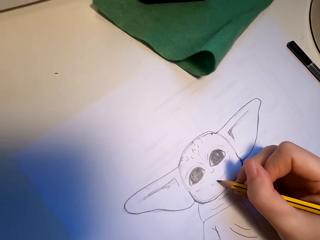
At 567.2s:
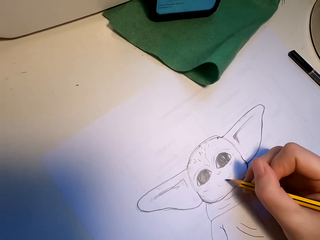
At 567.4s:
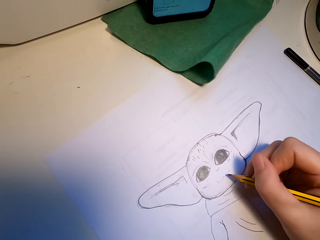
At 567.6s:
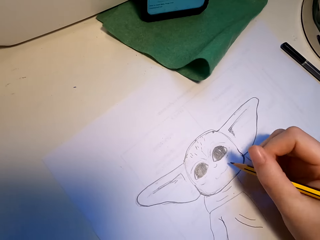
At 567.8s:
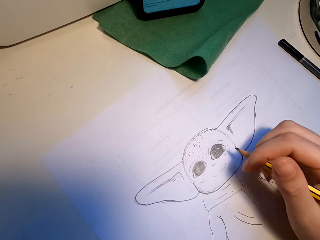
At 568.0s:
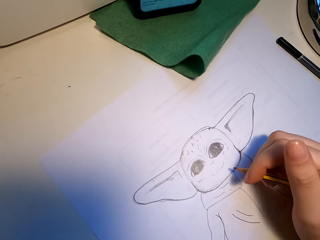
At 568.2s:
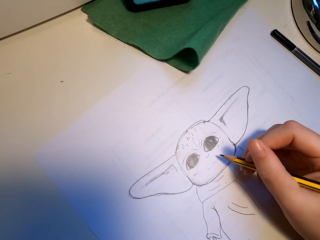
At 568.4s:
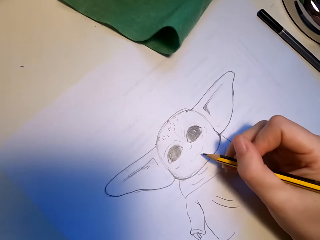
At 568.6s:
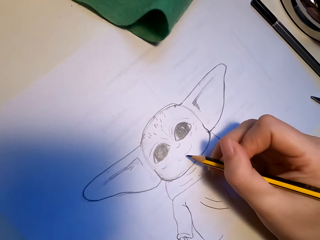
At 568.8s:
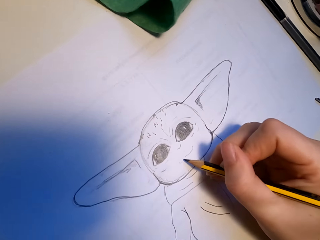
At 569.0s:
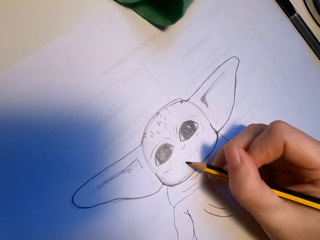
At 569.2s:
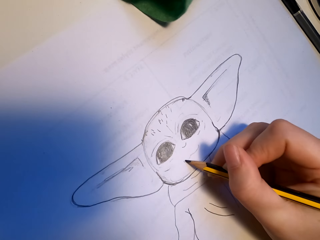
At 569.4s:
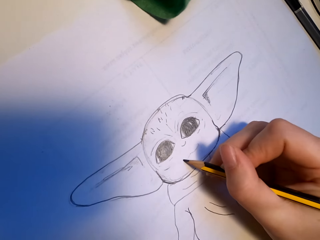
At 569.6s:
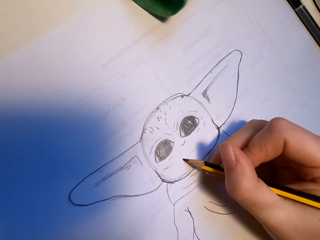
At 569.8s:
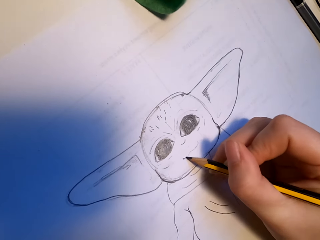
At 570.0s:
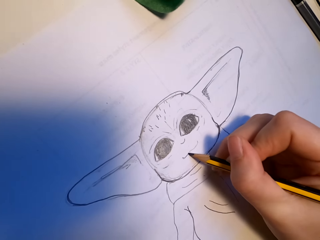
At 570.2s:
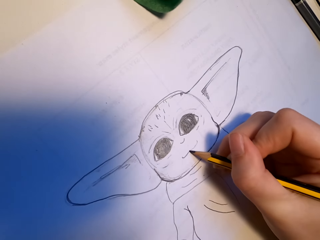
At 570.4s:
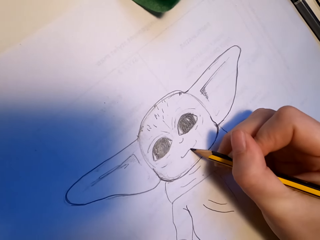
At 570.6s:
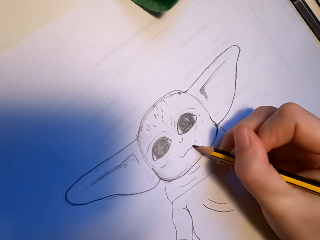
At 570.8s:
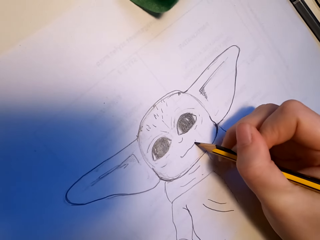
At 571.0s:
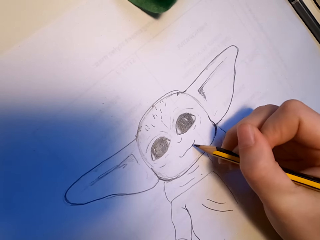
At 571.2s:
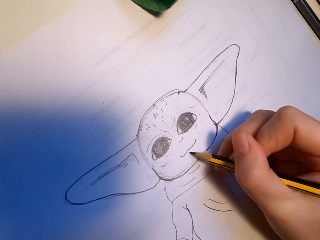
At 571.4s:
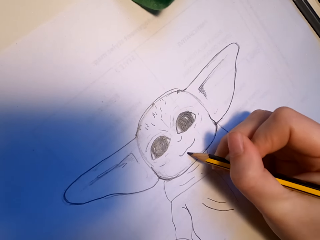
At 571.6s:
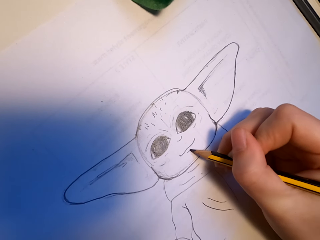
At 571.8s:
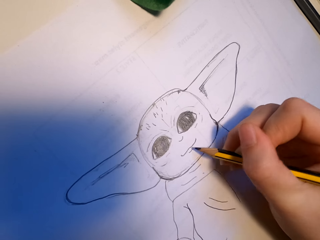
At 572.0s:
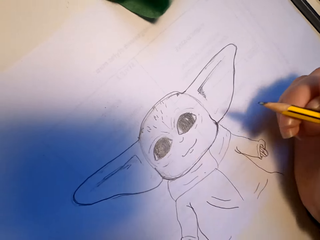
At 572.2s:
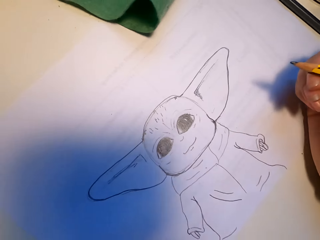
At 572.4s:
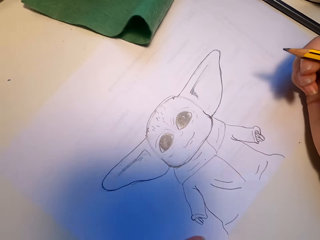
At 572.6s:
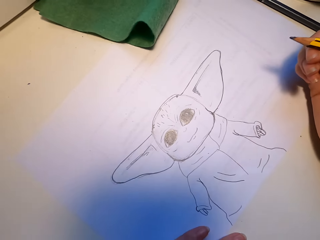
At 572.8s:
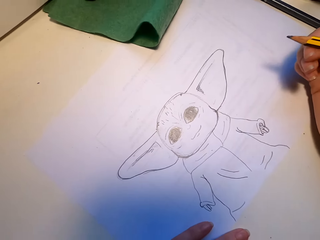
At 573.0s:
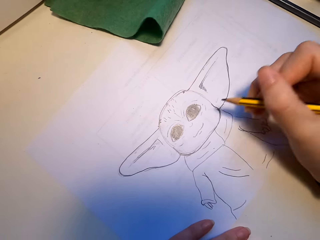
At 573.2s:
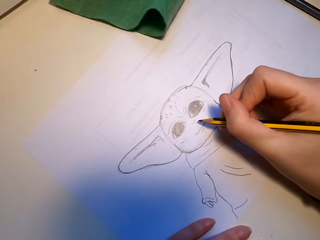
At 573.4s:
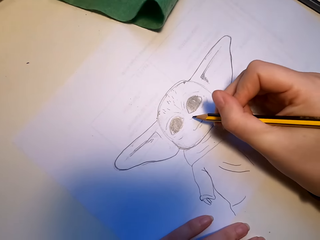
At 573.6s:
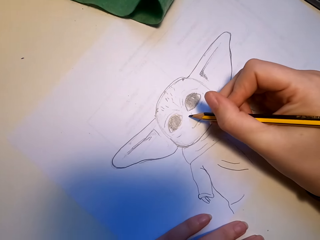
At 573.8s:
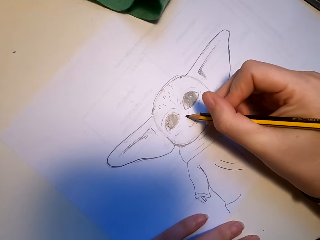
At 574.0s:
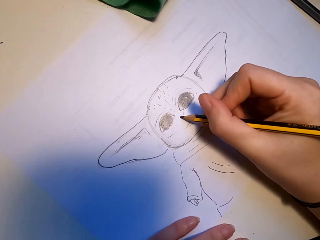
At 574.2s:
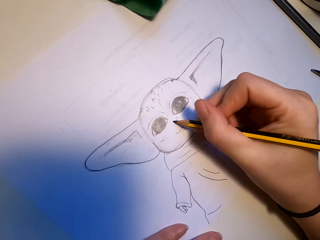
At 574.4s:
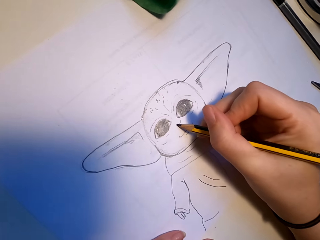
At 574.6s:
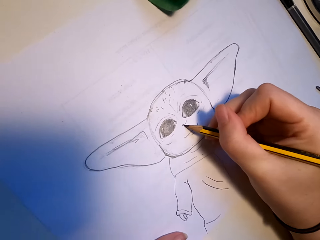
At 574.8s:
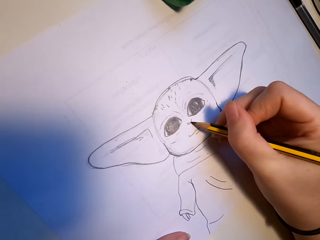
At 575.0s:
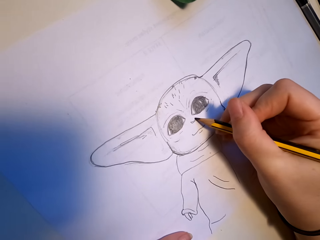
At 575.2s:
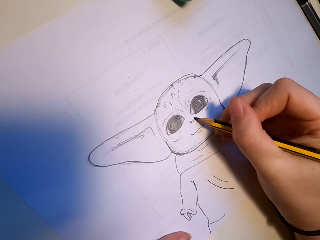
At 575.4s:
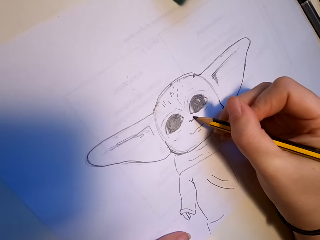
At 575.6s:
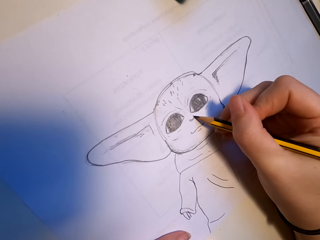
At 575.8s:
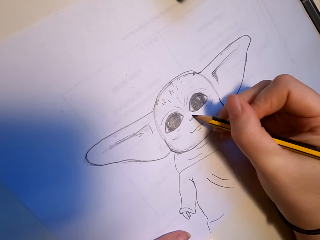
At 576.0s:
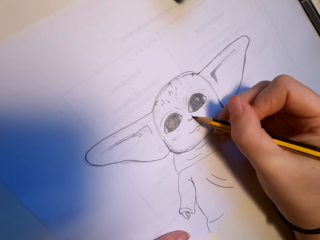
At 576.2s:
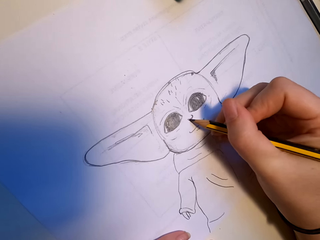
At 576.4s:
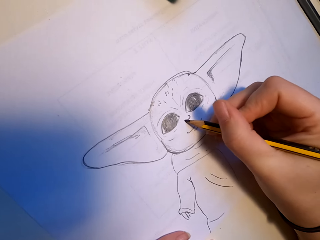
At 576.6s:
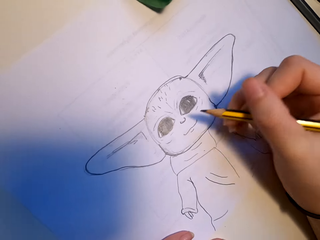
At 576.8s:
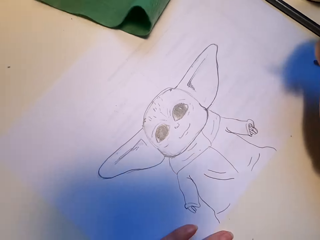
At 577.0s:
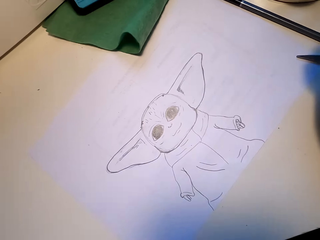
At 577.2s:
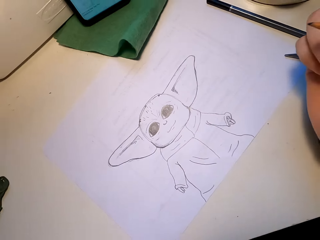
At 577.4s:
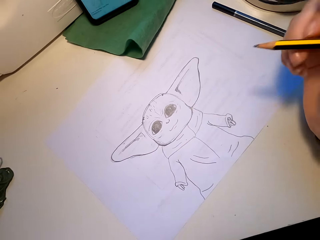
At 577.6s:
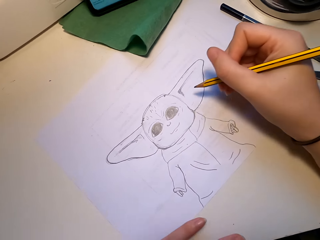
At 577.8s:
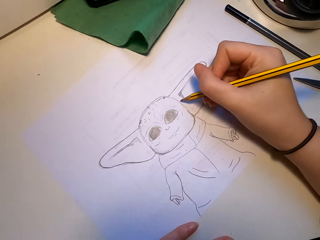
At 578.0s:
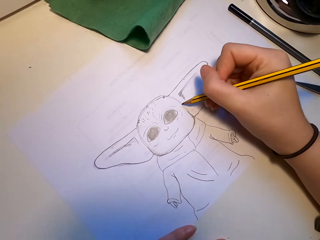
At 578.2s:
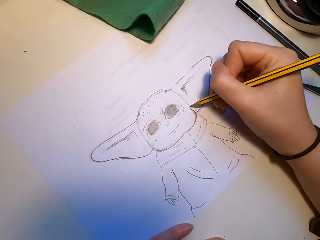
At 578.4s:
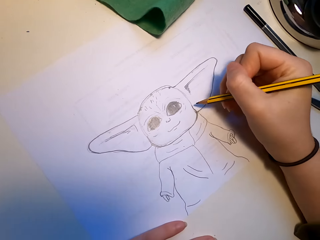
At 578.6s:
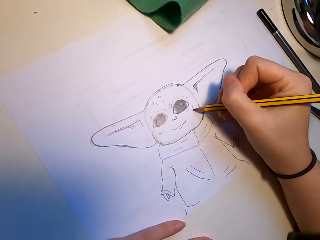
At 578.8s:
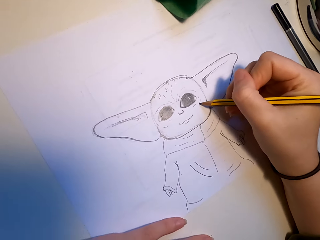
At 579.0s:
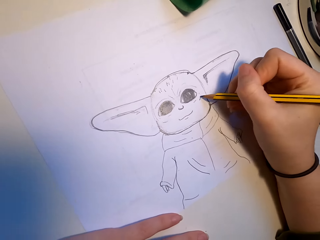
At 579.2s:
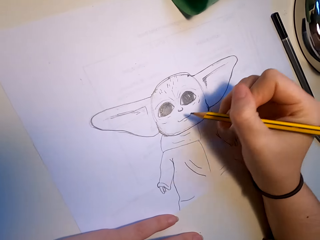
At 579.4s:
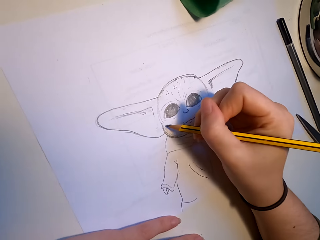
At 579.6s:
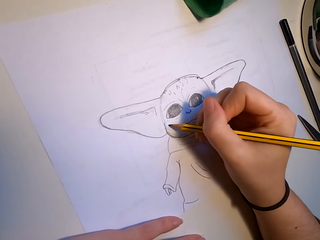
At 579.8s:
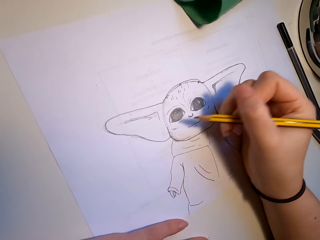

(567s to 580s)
The camera wearer looks at the drawing. They draw. They look at the drawing. They draw.

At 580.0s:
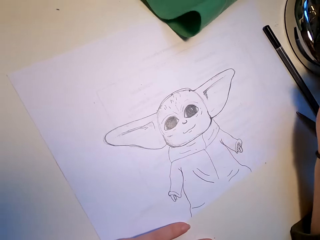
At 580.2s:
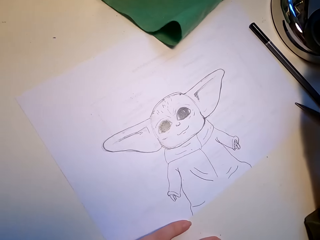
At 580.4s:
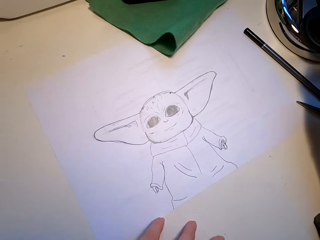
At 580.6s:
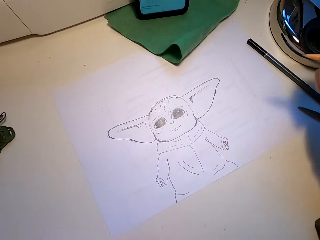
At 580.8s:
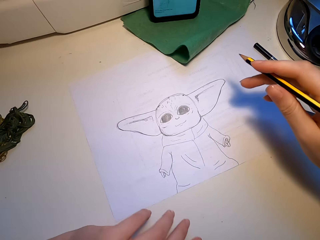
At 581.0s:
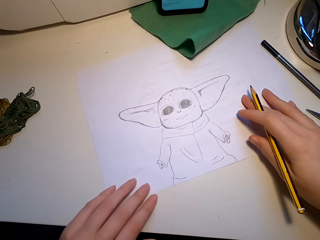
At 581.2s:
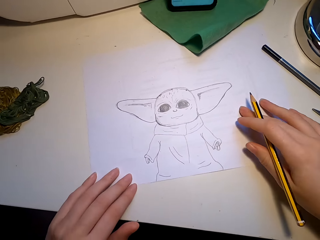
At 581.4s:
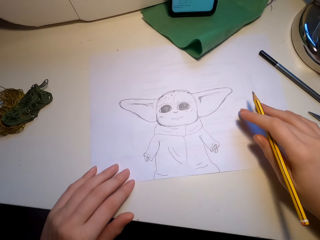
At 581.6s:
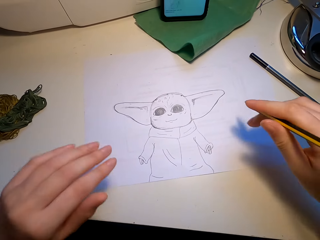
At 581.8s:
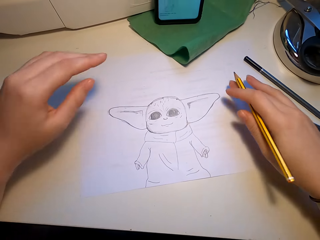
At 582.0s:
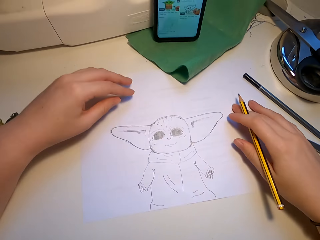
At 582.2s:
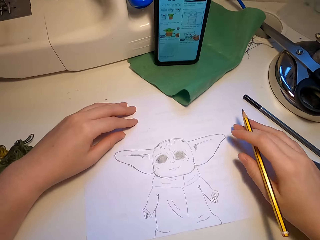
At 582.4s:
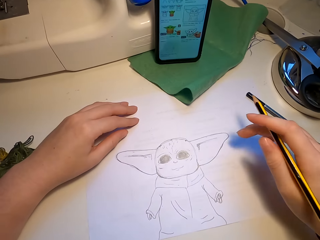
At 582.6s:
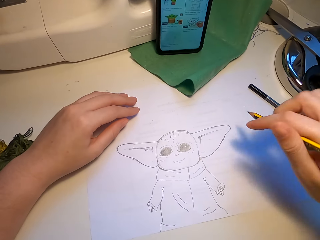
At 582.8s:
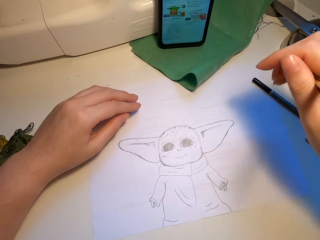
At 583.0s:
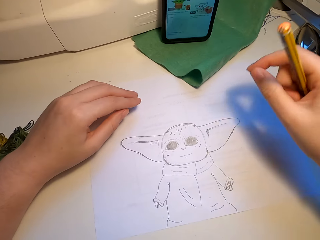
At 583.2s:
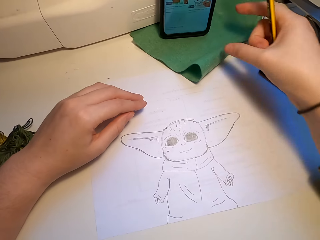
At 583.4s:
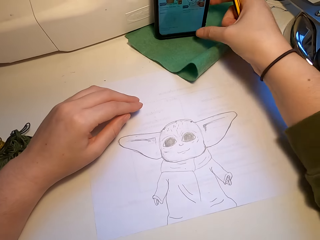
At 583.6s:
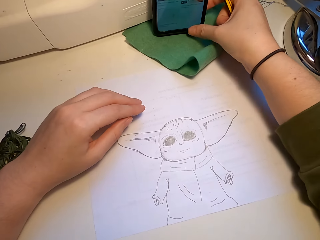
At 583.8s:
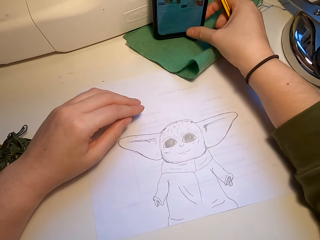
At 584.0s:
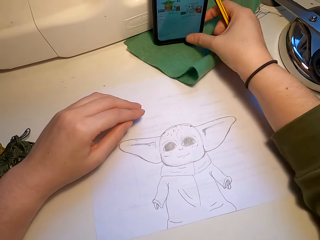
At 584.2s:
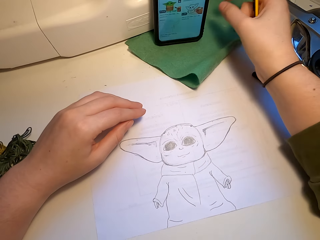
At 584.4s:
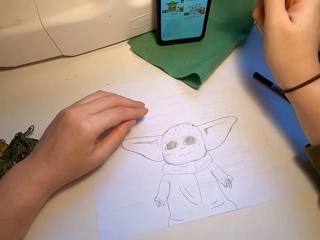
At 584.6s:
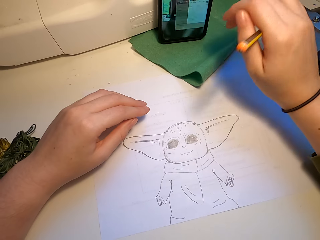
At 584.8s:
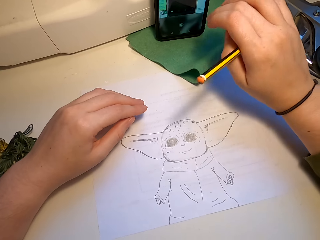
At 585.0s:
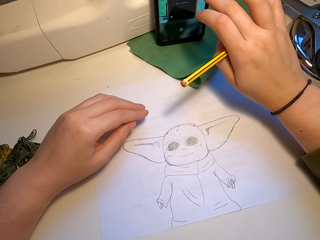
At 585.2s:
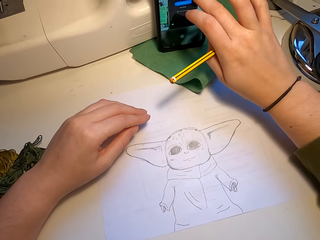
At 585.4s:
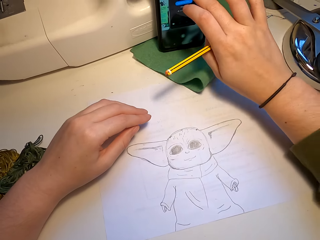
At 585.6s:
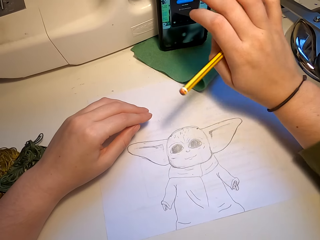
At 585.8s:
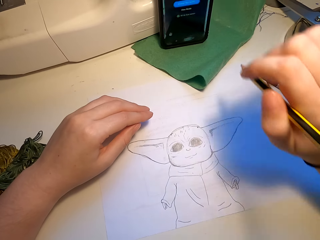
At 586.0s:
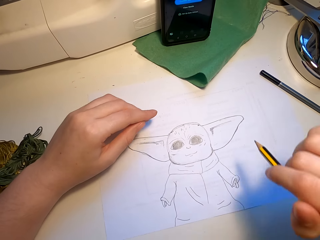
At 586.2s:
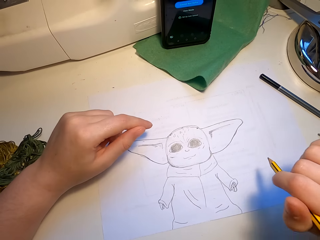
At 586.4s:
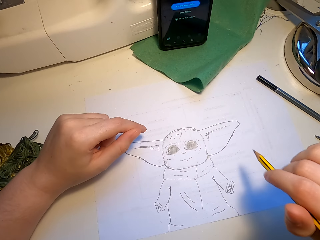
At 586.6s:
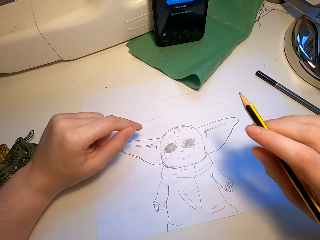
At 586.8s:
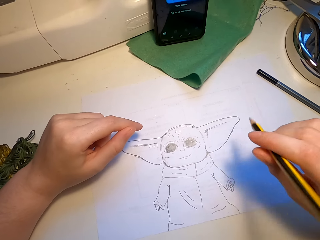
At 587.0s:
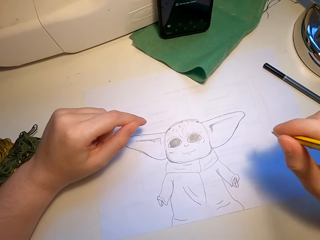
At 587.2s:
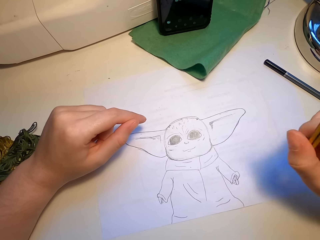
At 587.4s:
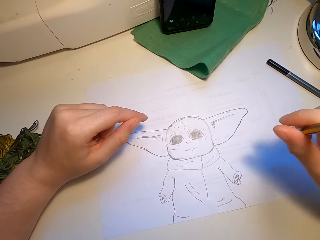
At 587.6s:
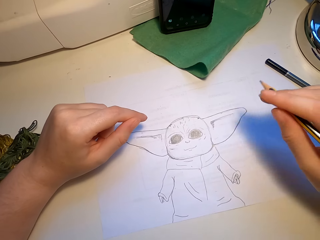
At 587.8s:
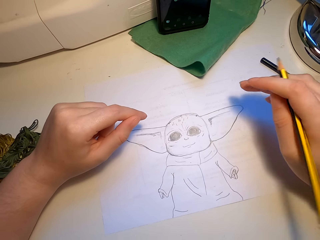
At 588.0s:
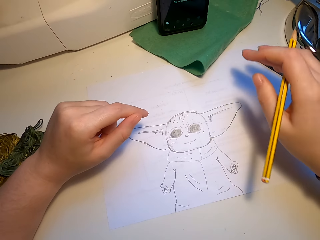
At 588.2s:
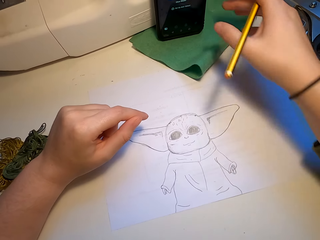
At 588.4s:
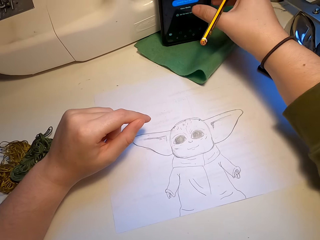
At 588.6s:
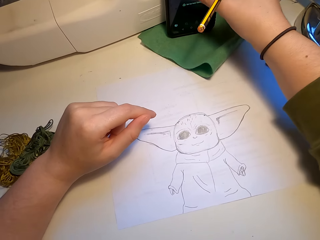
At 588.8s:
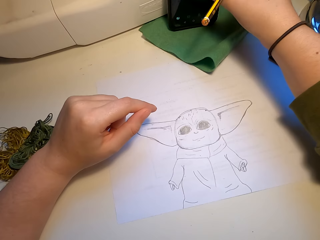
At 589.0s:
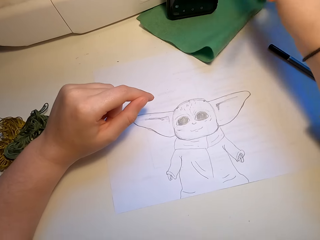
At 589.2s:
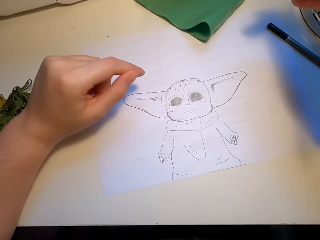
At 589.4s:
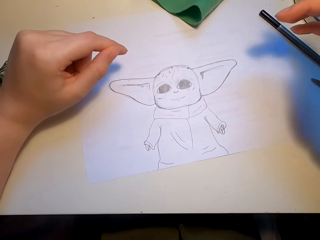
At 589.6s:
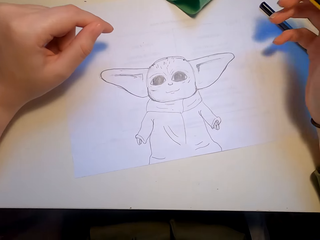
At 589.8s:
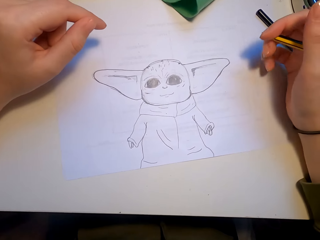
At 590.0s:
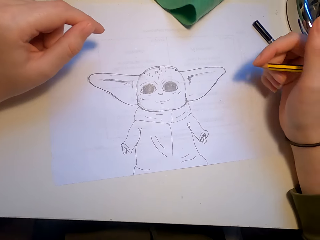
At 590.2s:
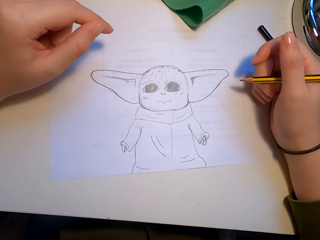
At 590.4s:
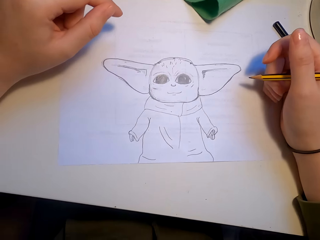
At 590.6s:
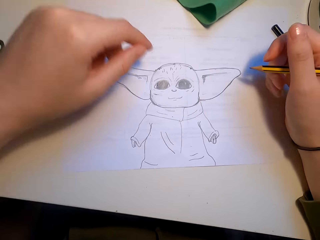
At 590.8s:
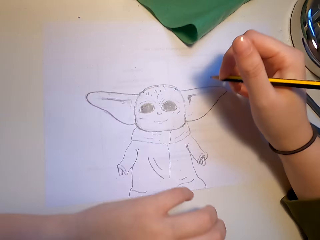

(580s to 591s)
The camera wearer looks at the drawing. They touch the drawing paper. They touch the phone screen. They operate their phone. They look at the phone screen. They touch the phone screen. They look at the phone screen.
